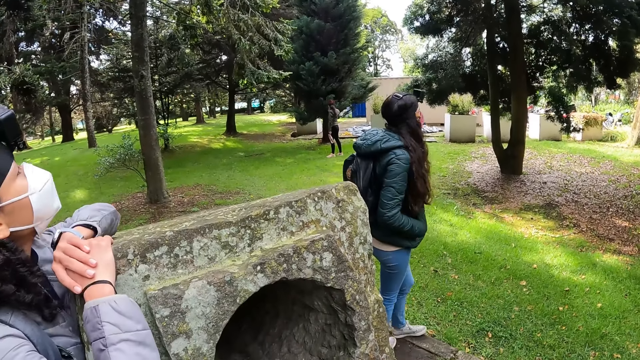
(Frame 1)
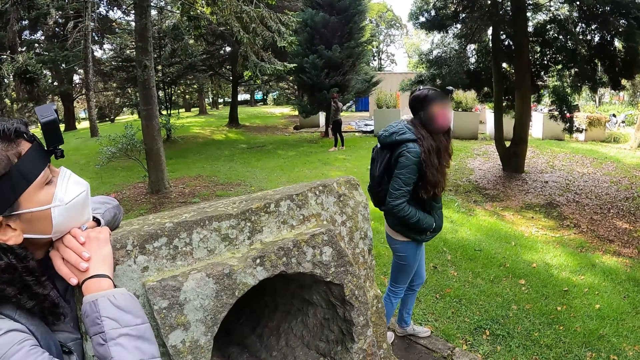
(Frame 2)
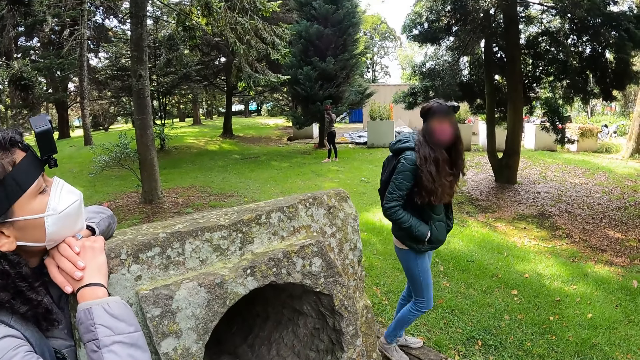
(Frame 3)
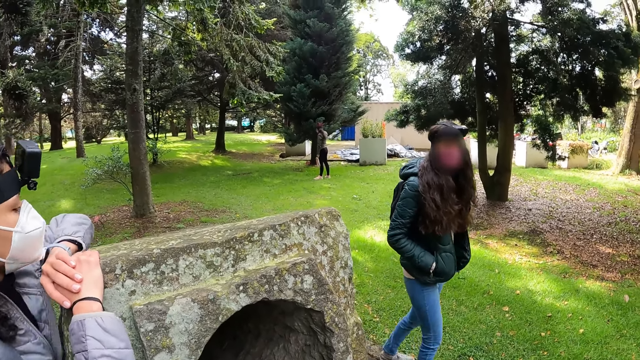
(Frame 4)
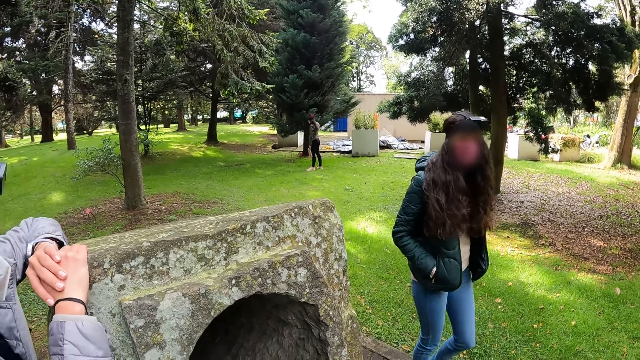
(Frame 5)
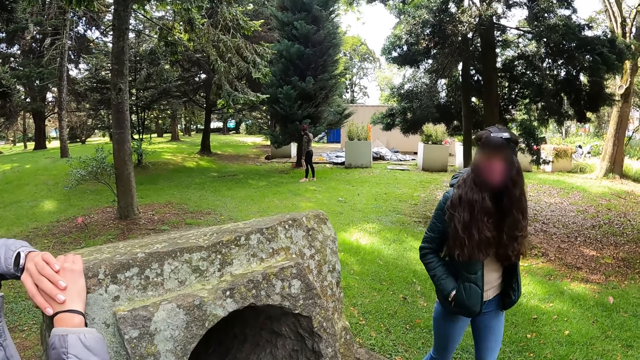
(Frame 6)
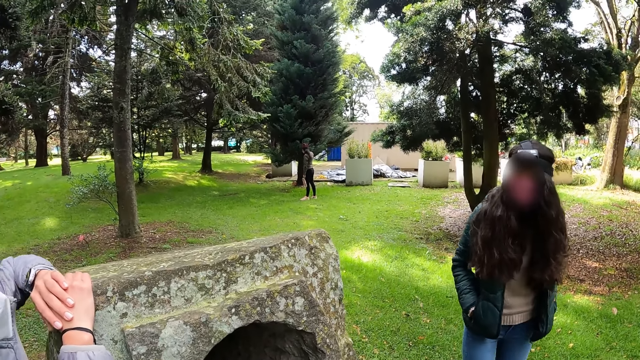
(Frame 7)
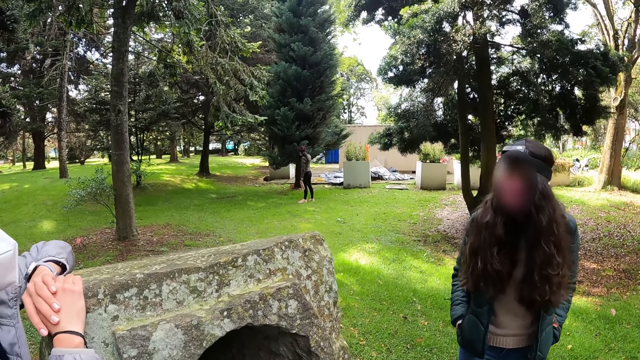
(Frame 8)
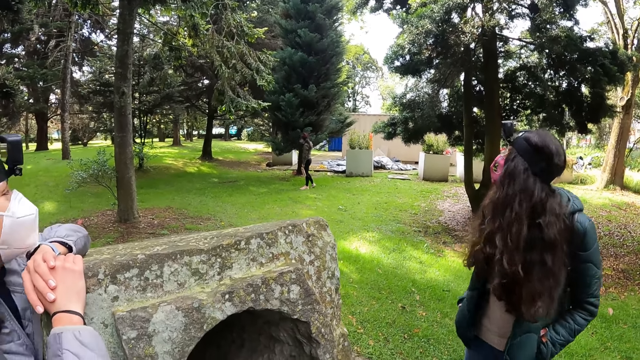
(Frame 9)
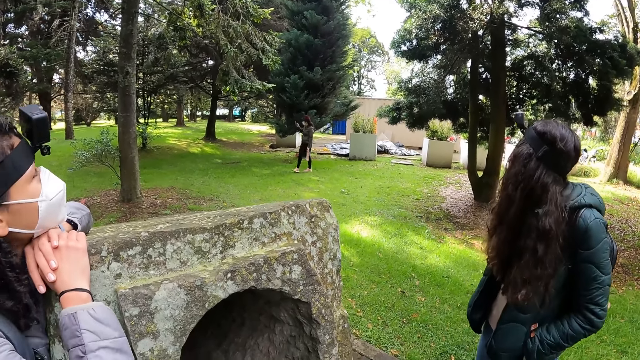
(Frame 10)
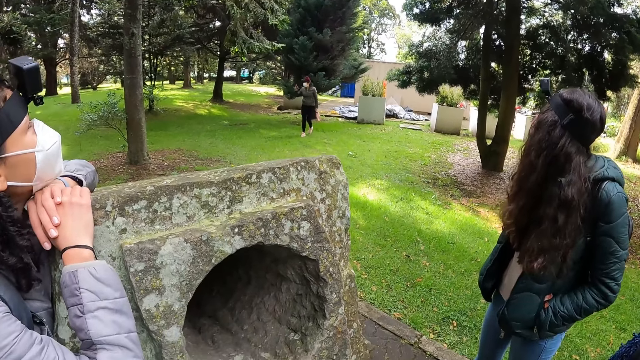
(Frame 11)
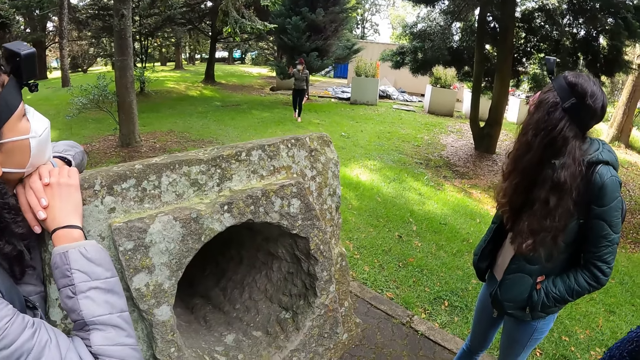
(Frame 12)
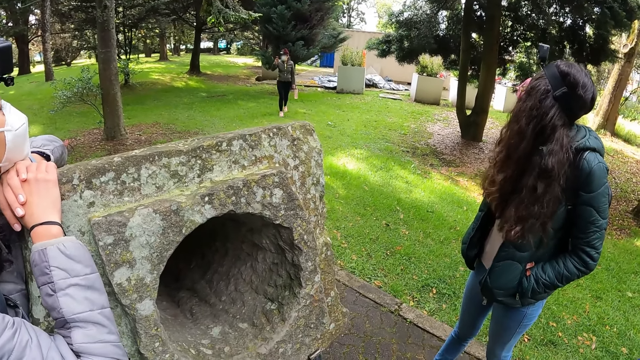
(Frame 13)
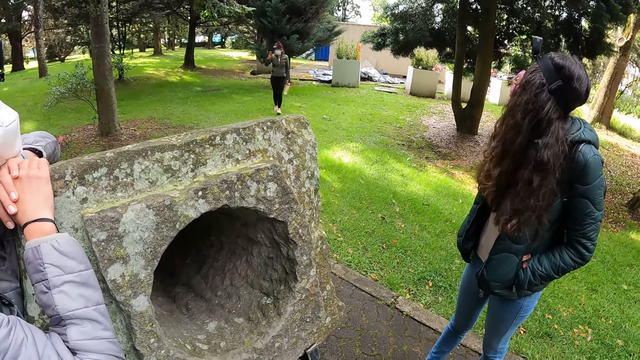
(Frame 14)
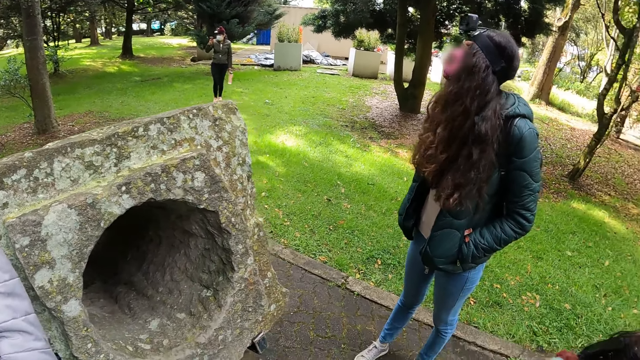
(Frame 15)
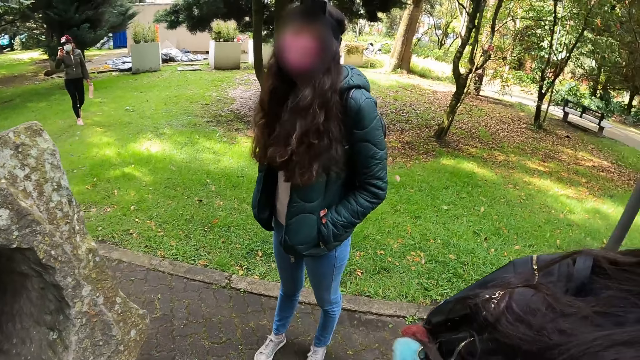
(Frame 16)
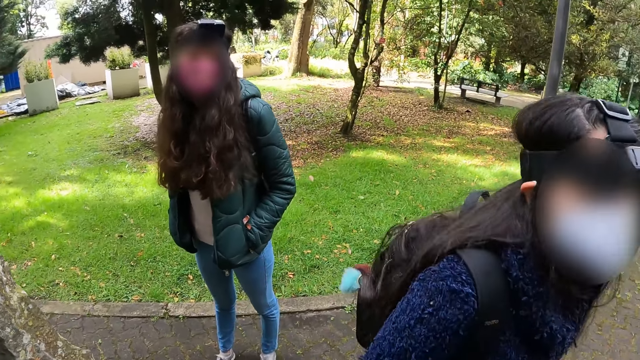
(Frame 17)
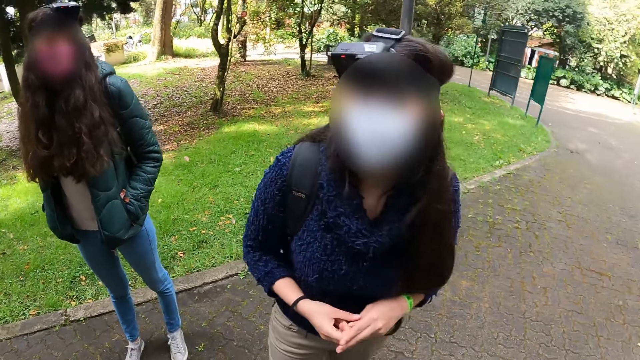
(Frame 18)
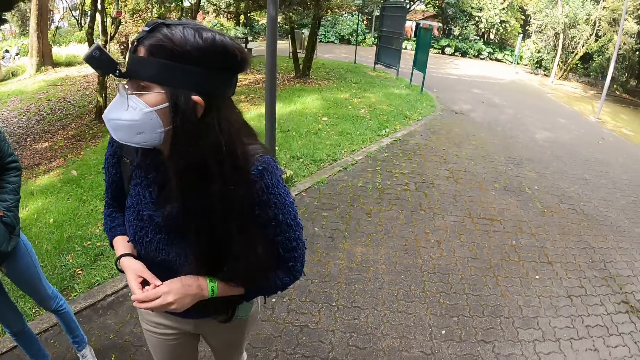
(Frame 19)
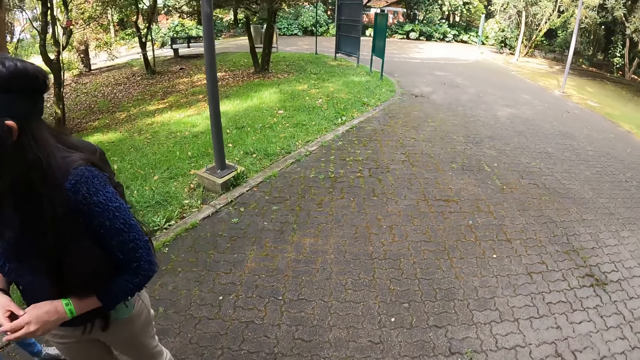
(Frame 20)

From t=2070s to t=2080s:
A lady holds the rock with both hands.

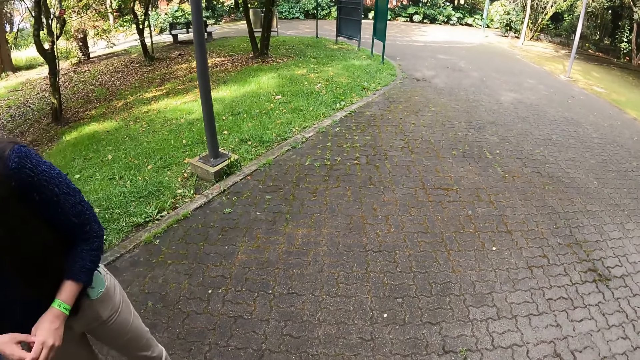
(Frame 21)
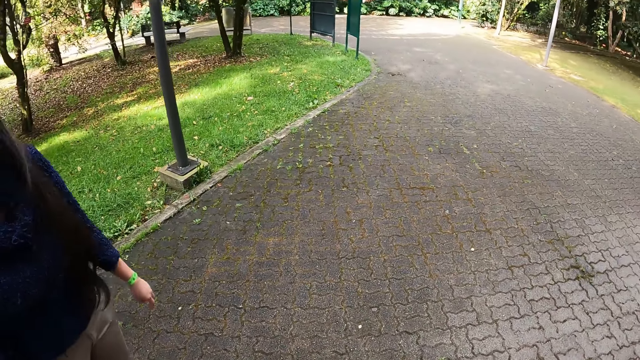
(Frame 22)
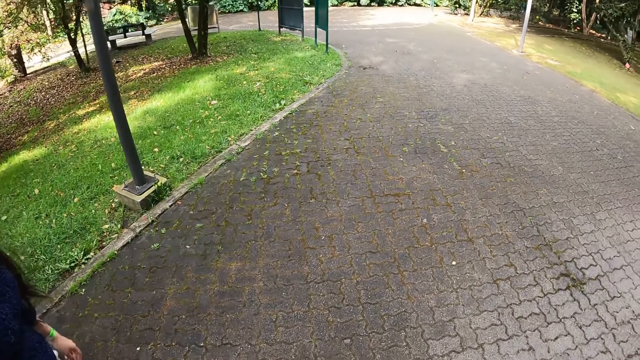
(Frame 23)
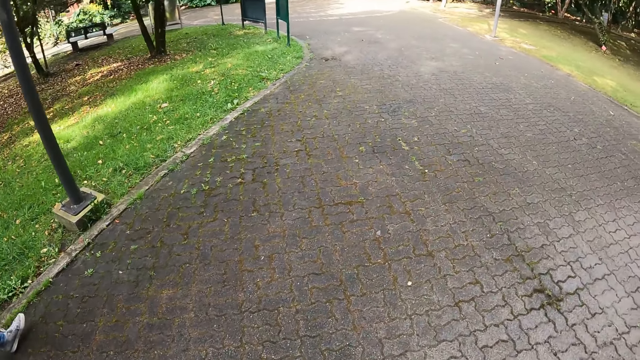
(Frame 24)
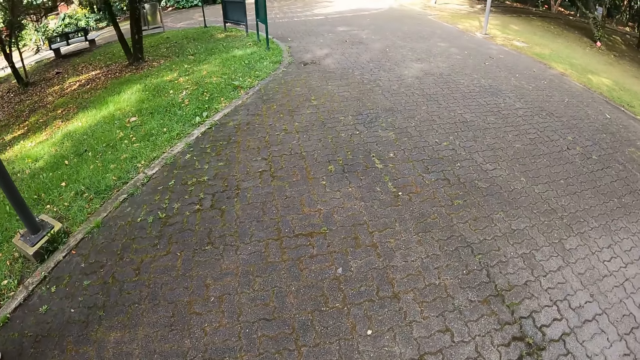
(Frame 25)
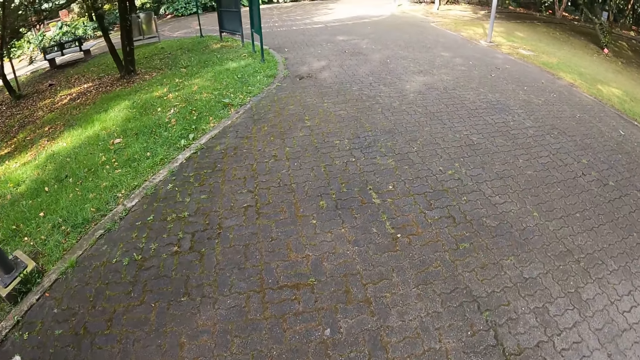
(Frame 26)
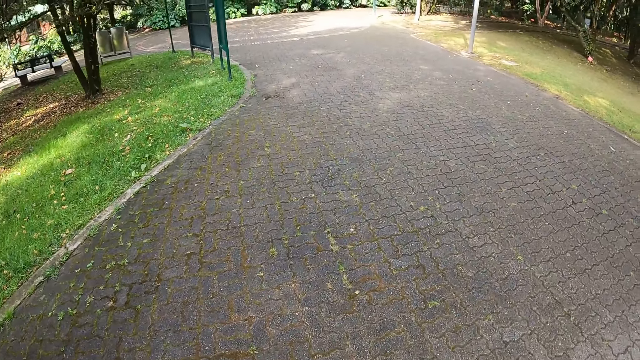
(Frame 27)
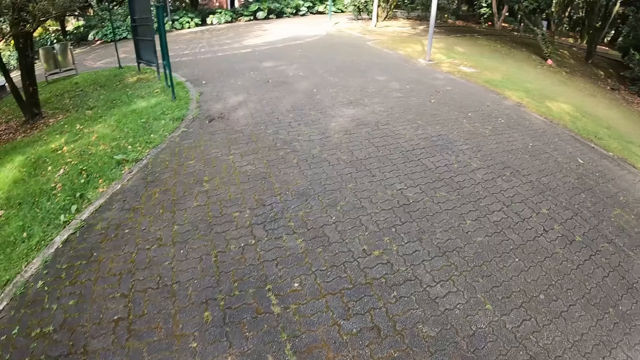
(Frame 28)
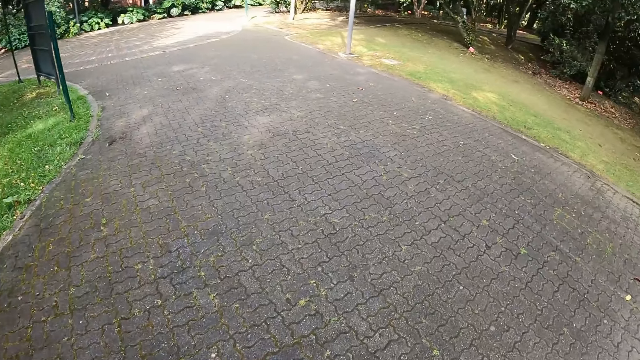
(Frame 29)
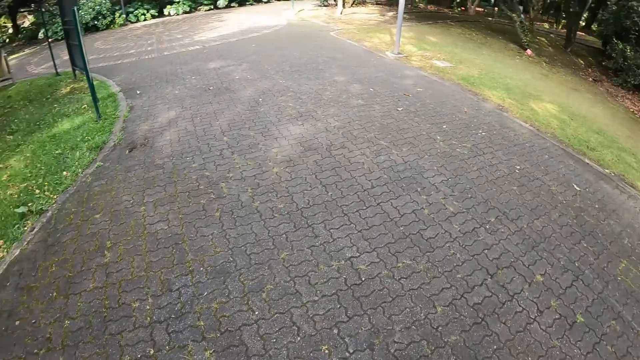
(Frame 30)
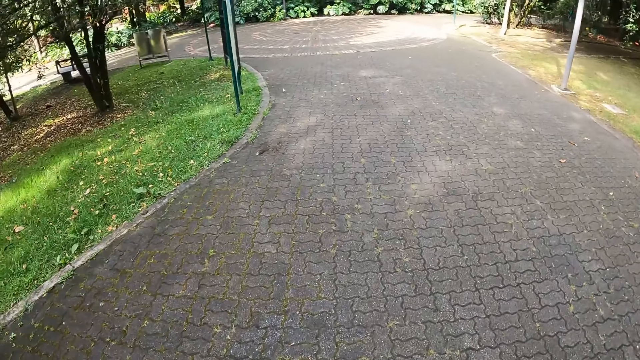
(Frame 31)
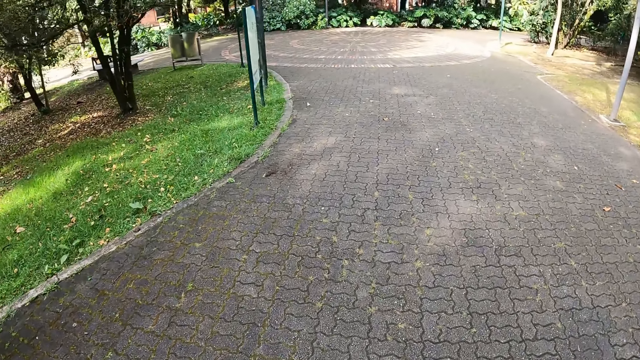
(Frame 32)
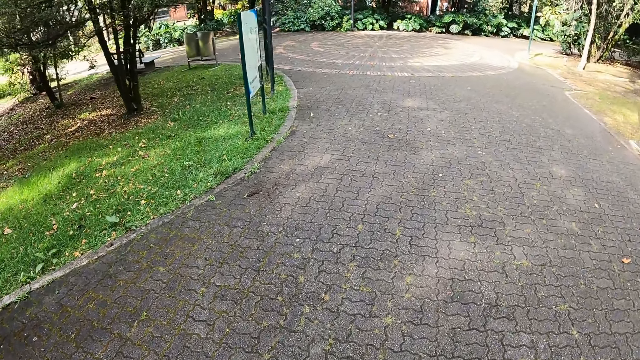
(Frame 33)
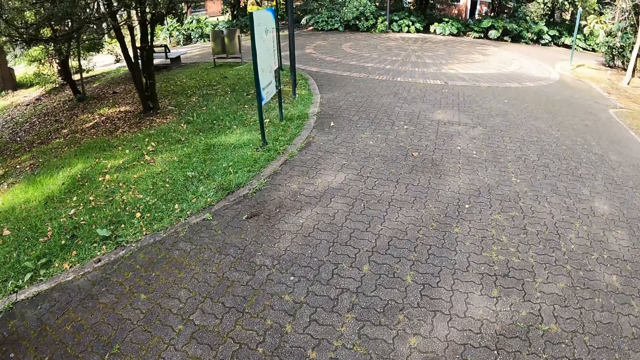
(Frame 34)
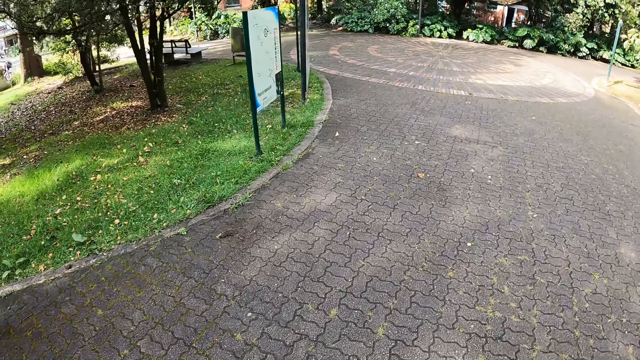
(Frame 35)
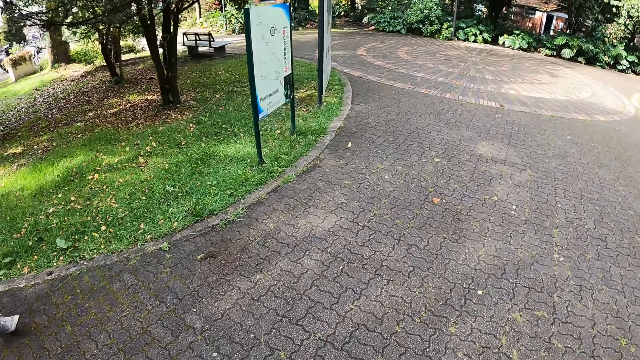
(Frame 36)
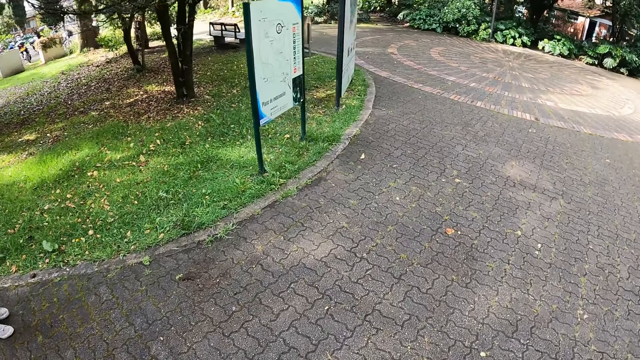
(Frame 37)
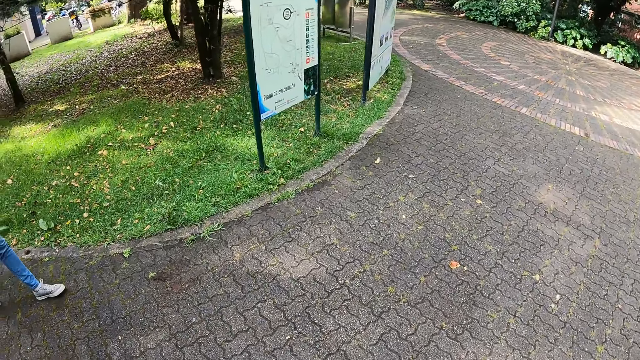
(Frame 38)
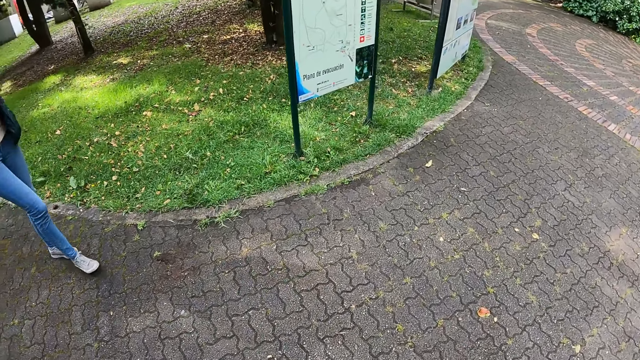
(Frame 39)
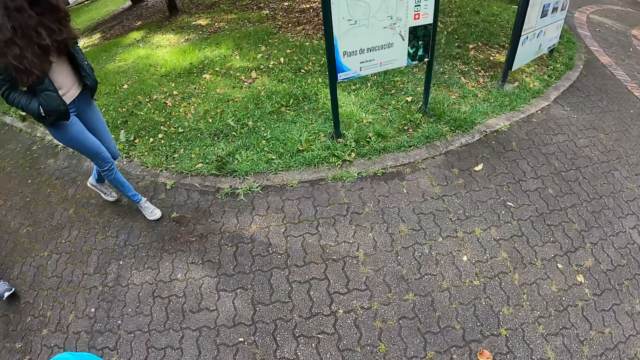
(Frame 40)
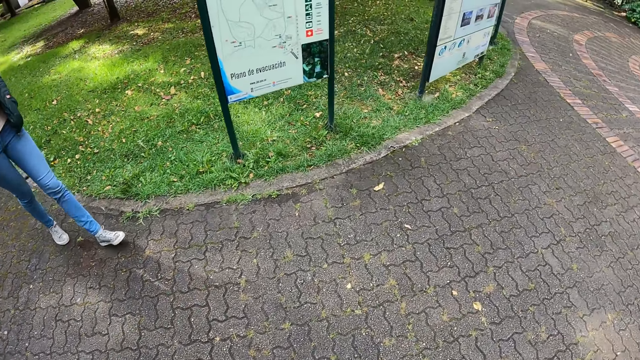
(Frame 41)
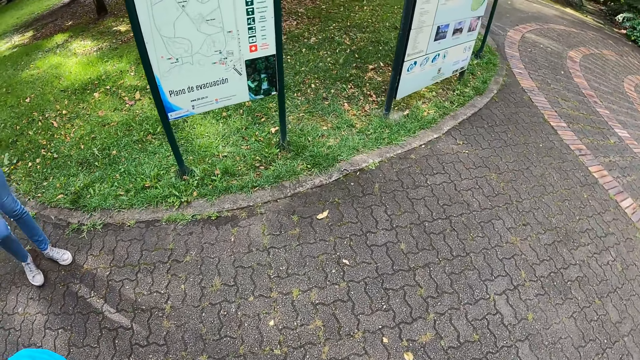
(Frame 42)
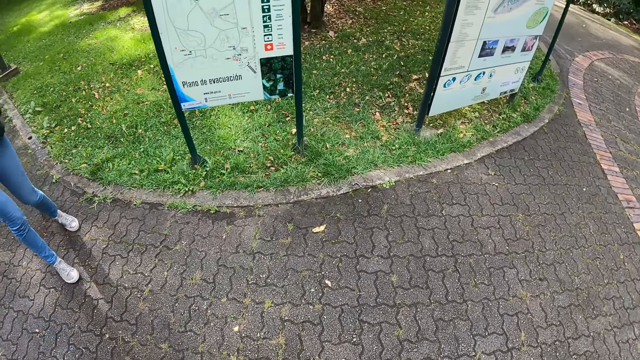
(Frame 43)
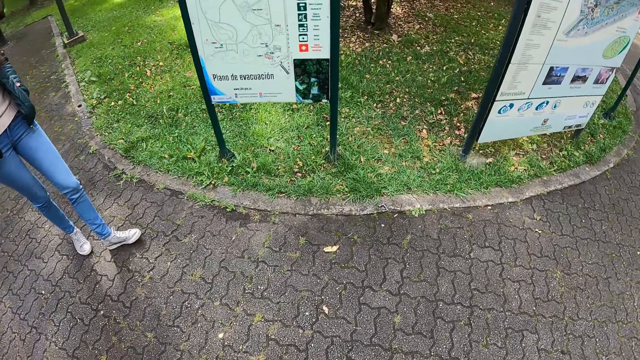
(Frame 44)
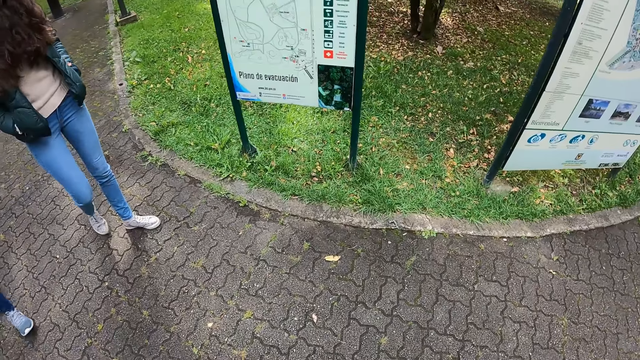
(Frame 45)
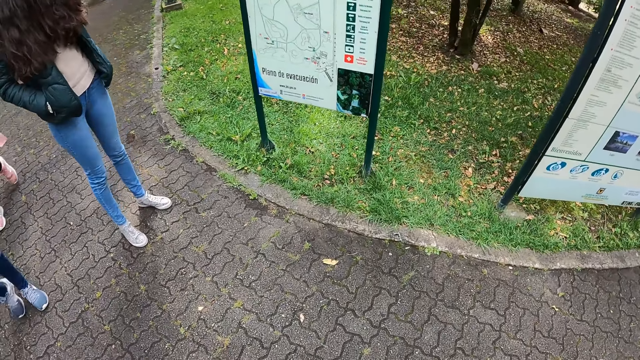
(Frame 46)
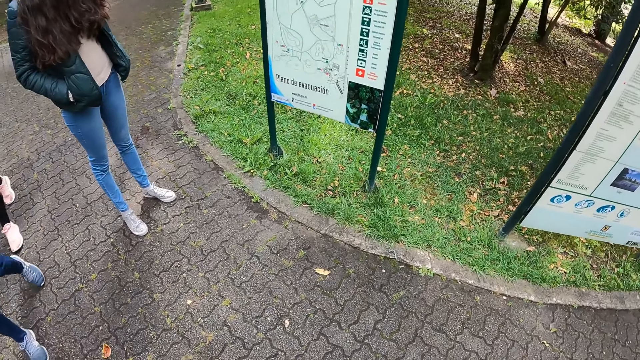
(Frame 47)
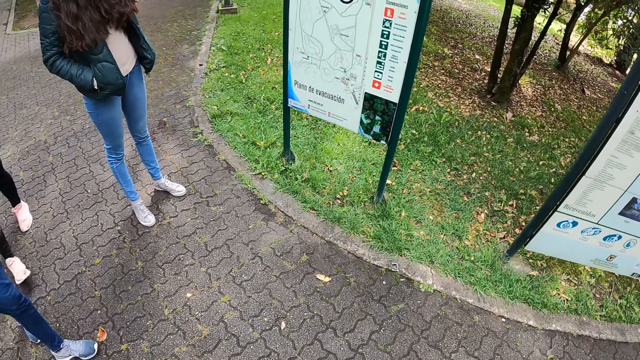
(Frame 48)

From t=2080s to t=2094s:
The camera wearer walks along the pavement.
